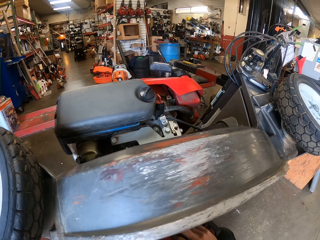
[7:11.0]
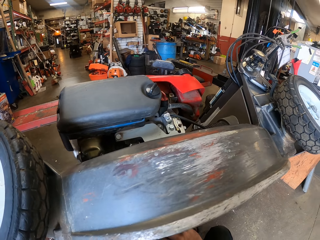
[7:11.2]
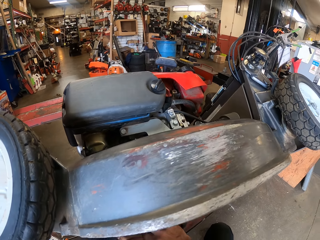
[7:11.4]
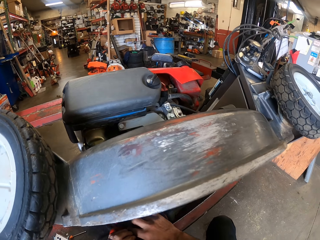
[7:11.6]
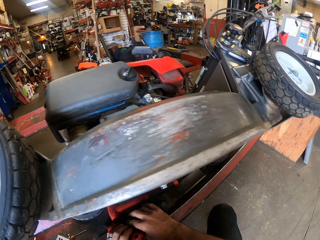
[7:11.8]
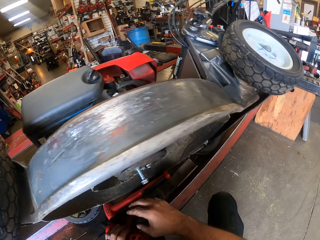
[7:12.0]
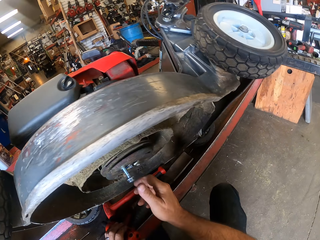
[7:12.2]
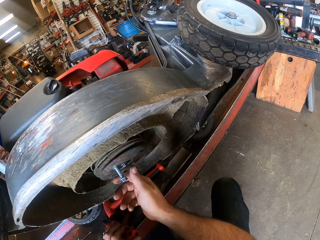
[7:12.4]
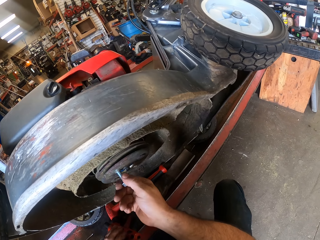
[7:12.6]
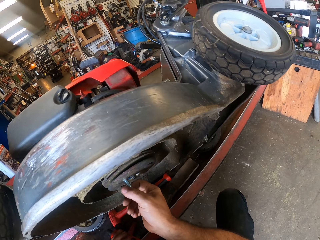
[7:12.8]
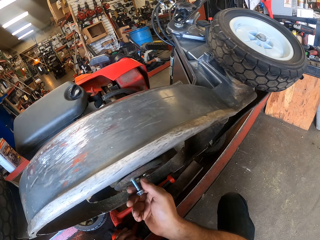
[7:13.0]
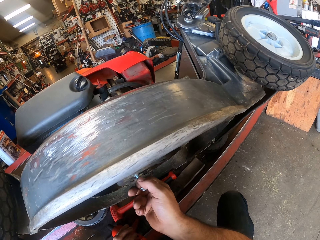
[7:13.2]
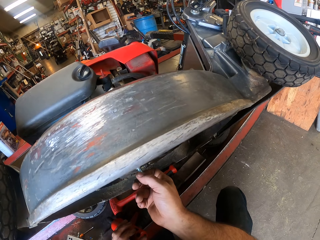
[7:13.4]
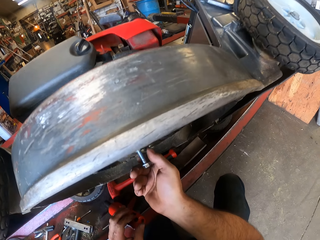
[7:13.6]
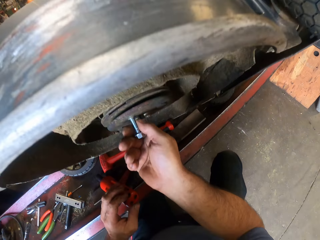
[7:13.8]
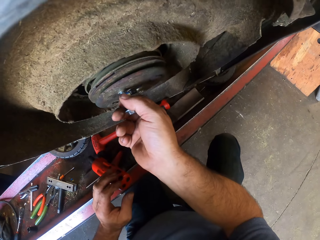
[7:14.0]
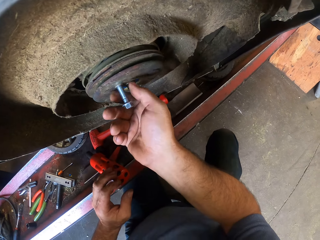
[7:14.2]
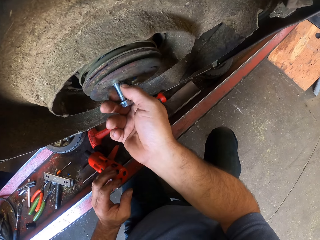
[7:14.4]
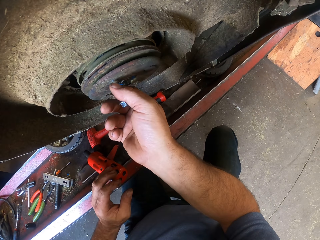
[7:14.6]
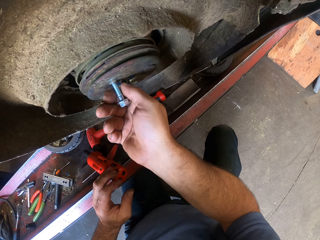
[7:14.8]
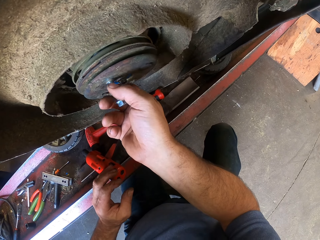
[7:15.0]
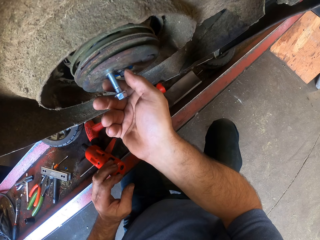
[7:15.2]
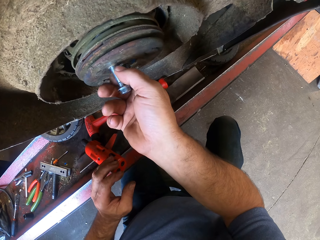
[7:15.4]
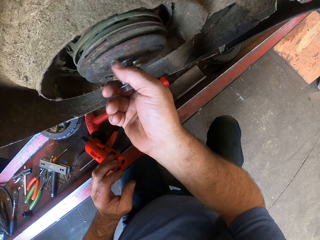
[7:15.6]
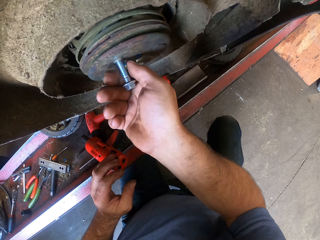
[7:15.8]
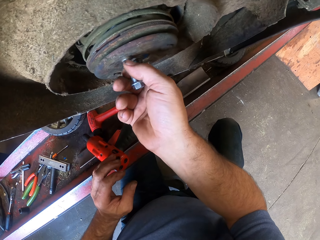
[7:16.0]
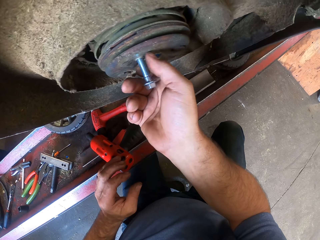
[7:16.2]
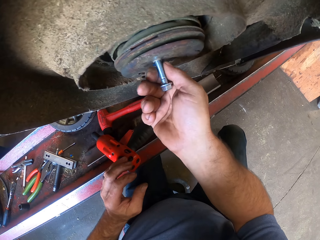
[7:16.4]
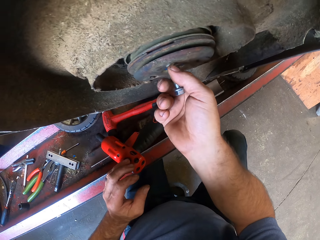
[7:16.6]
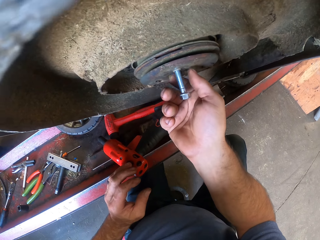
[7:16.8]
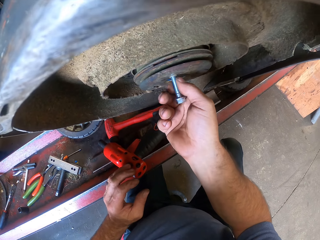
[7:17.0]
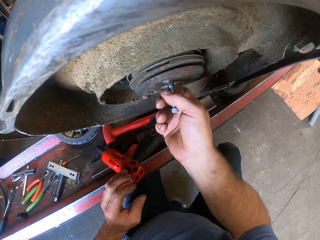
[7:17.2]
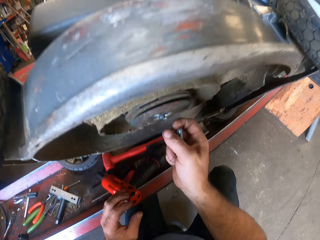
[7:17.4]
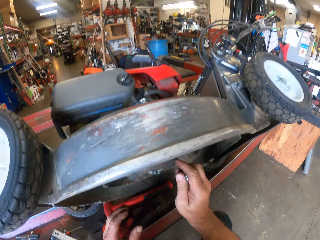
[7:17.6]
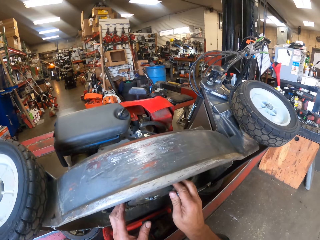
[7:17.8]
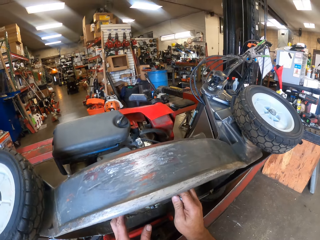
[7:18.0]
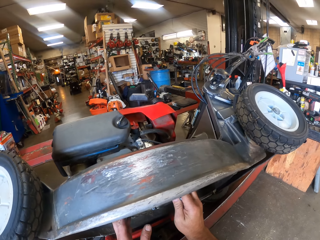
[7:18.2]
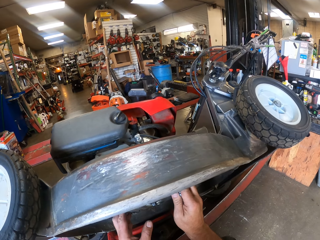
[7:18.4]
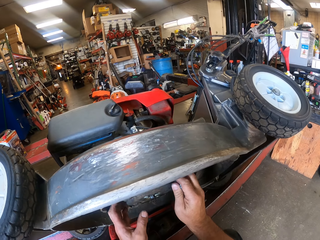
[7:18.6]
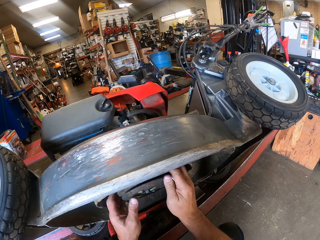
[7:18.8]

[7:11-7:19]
The camera wearer removes the bolt from the rotor with his right hand. He puts down the drill machine. He untightens the bolt.

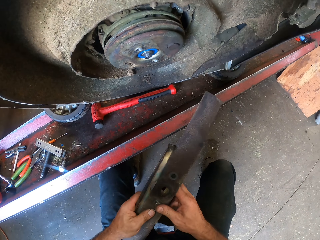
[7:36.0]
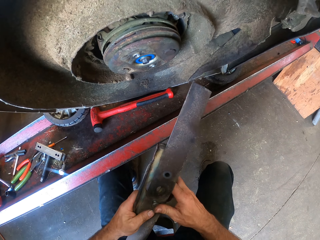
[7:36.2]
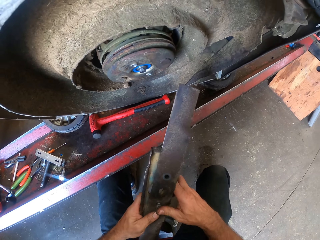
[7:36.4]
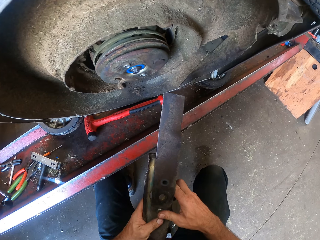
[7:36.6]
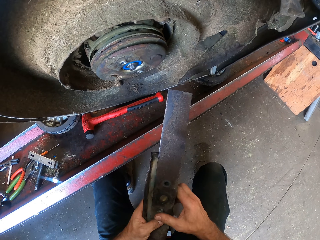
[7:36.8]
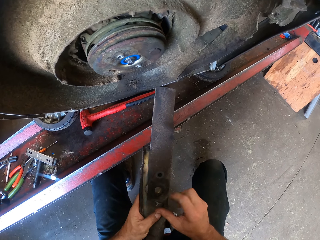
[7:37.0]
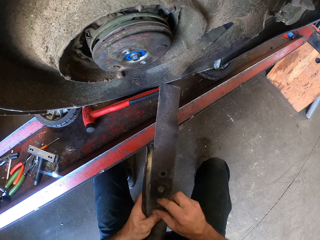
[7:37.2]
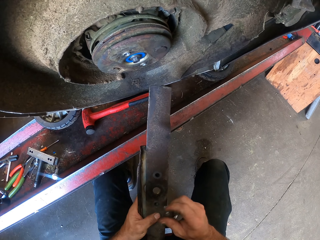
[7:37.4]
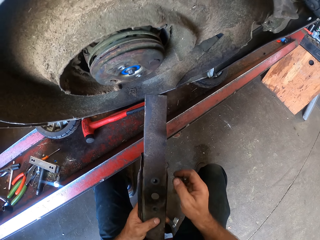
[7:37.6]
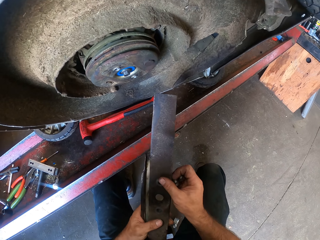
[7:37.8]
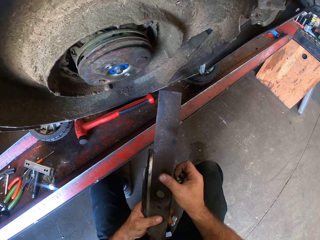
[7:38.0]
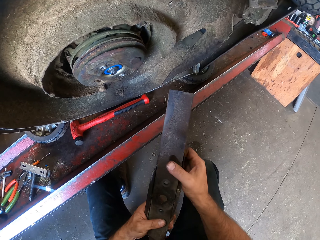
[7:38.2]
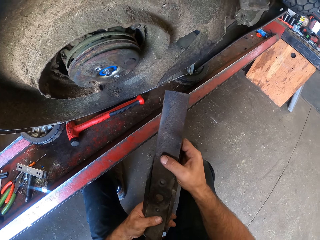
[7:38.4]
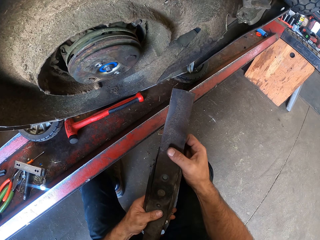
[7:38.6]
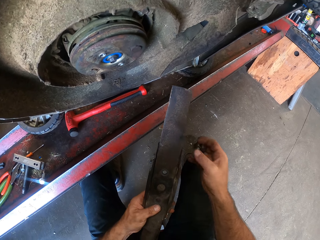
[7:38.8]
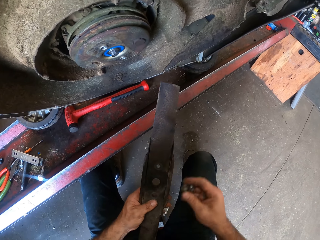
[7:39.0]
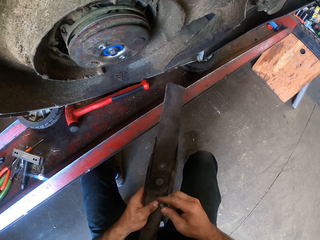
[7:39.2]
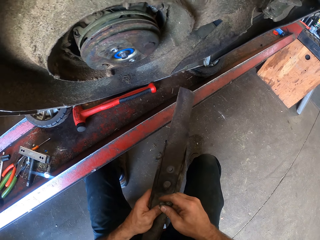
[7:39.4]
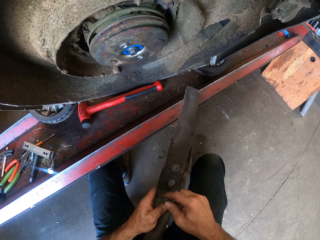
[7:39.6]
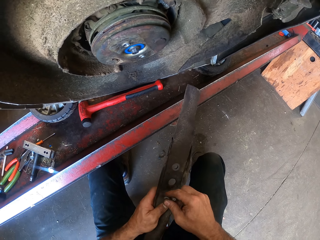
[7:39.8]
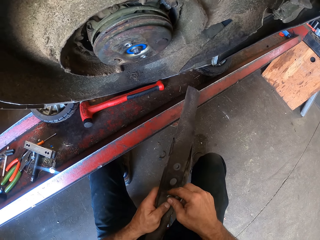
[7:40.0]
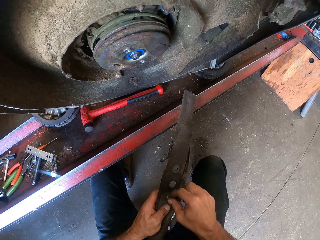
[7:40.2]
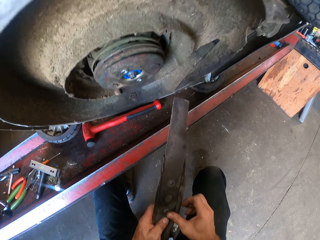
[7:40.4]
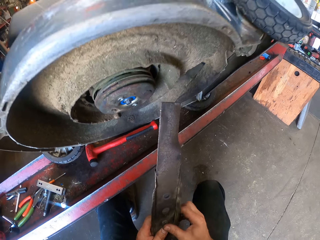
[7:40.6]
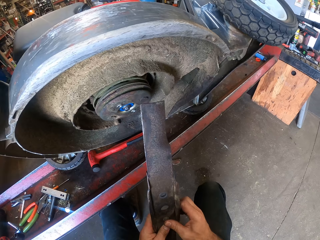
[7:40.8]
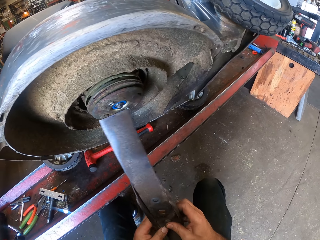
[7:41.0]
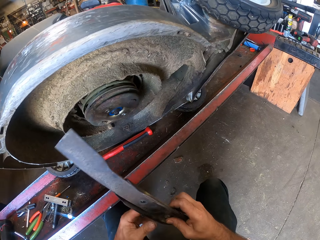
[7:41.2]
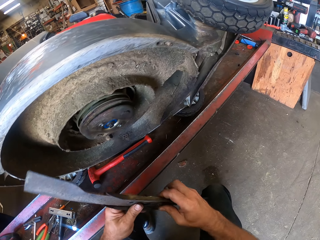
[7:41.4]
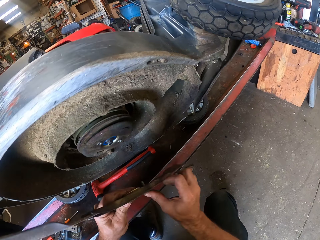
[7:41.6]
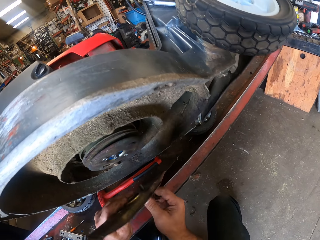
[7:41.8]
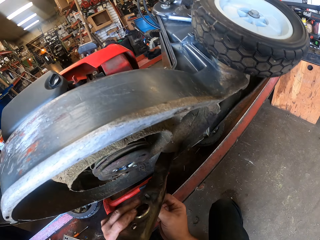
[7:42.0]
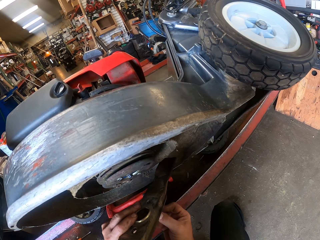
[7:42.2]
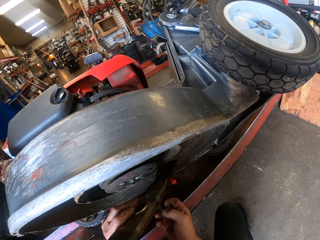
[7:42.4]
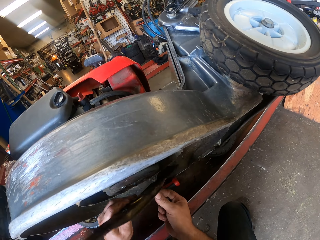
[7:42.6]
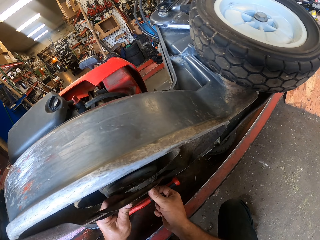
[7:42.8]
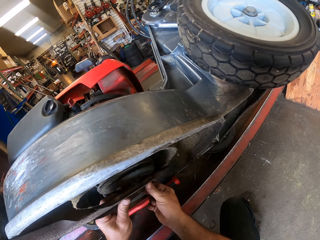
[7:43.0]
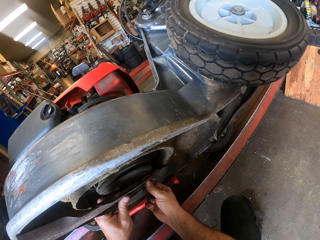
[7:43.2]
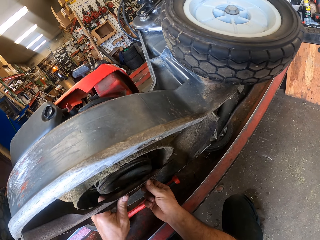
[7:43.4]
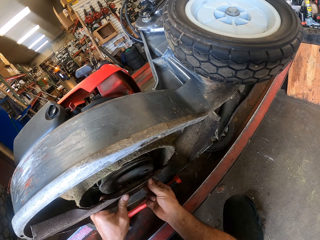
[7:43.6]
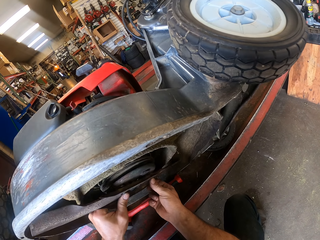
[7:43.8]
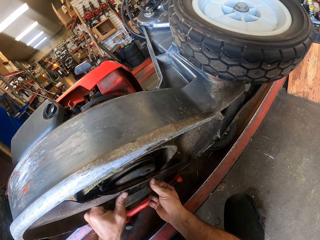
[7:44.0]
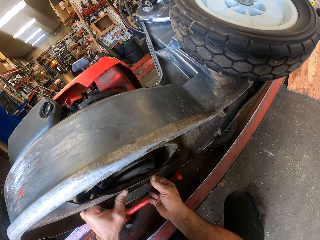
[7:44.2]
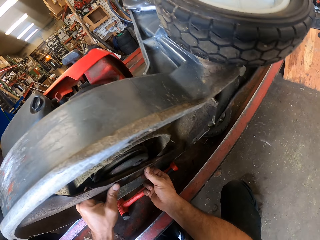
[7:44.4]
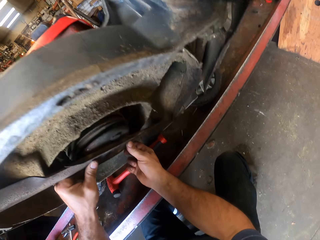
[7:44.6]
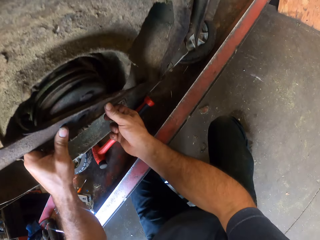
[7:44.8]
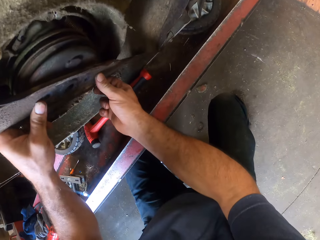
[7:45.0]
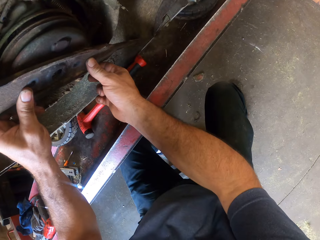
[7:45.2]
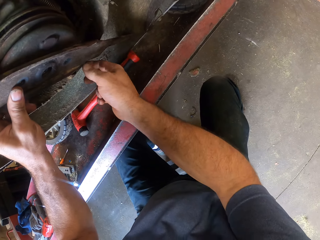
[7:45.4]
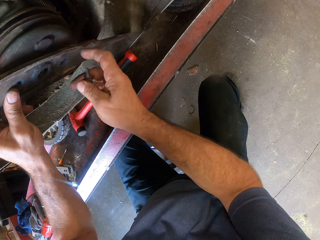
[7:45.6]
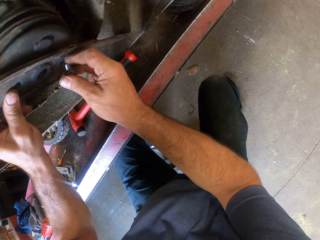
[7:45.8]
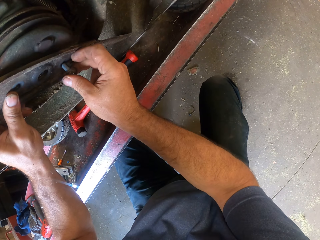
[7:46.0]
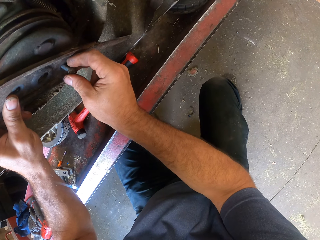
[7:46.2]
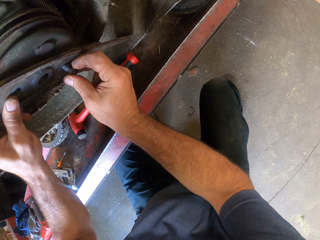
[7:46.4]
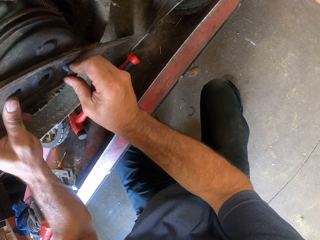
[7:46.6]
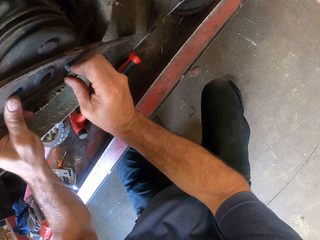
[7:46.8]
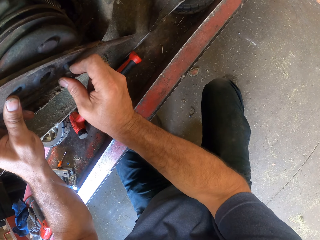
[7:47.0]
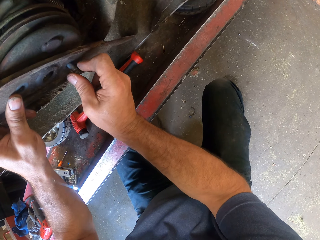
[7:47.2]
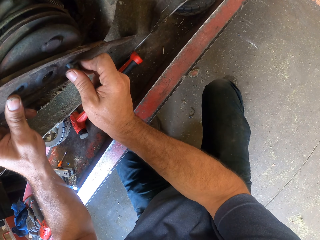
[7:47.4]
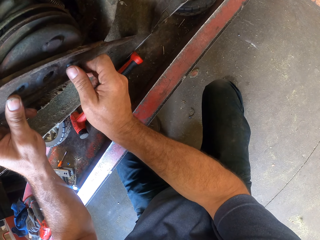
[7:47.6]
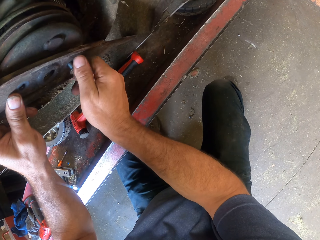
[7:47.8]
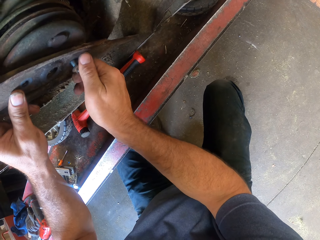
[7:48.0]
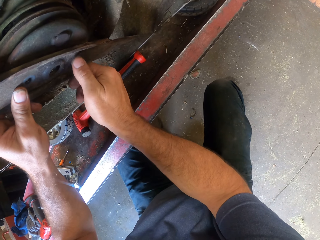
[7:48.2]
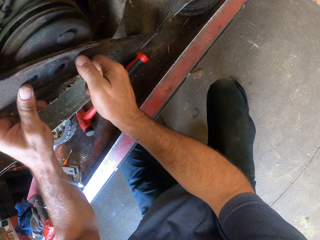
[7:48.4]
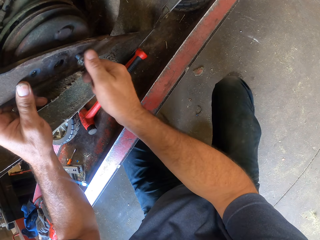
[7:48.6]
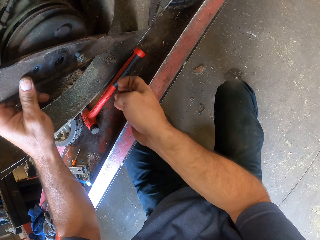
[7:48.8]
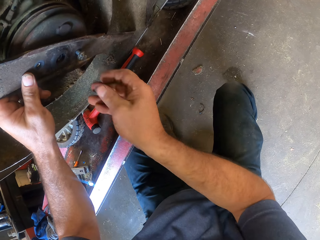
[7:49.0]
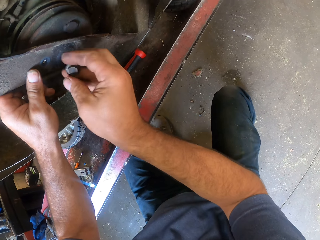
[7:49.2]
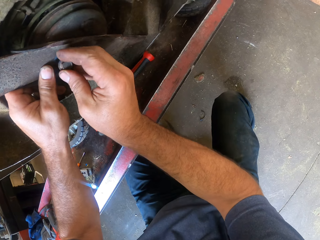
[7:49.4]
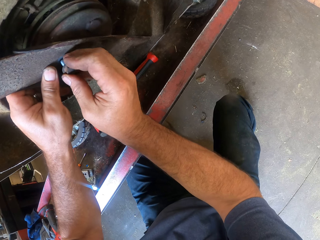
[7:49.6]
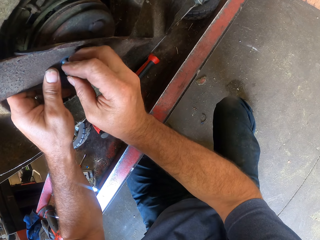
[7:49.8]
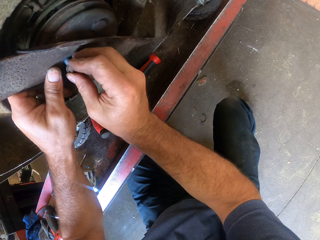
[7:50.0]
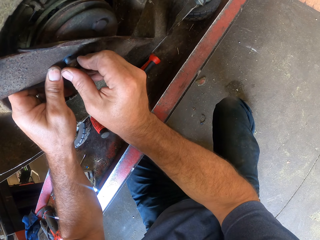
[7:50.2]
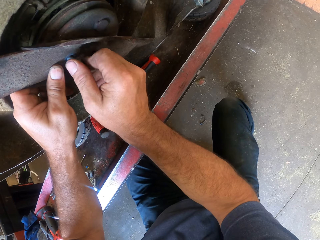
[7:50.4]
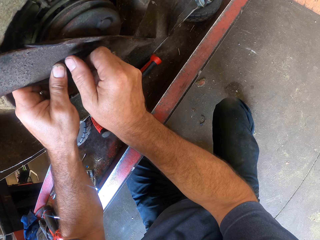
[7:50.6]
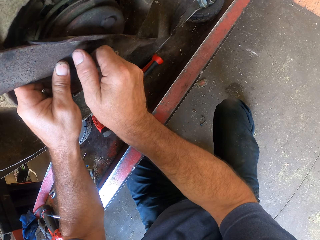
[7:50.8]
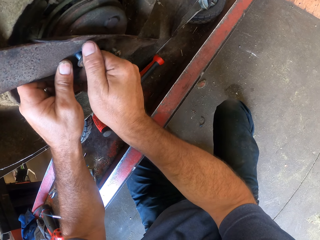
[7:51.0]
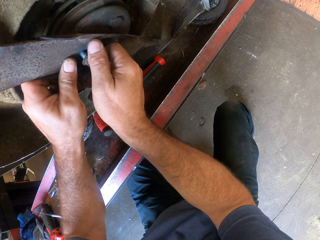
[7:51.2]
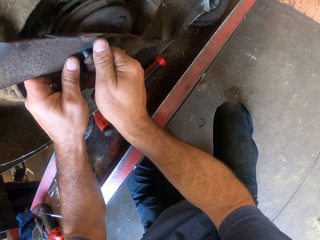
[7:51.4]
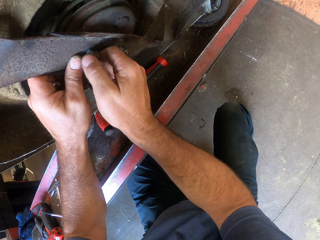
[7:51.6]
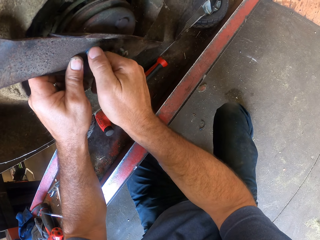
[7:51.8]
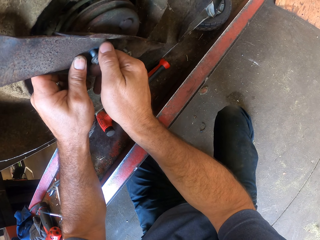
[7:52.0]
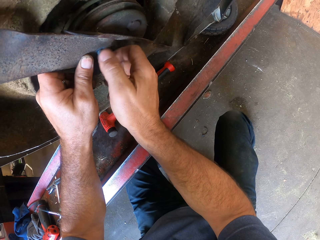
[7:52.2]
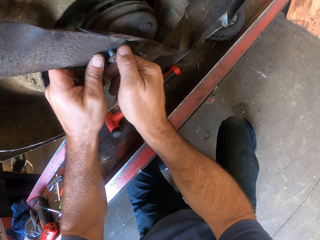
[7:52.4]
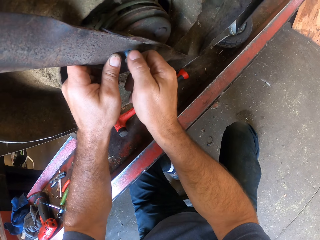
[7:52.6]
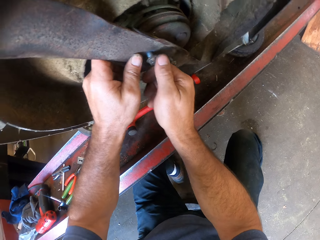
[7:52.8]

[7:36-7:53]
The camera wearer takes the metals. He removes a bolt from the metal. He drives a bolt in the metal rod. He fixes the blade to the lawn mower with his hands. He joins the metal rod on the wheel rim. He drives bolts on the wheel plate. He puts the bolts in the blade of the lawn mower with his right hand.
